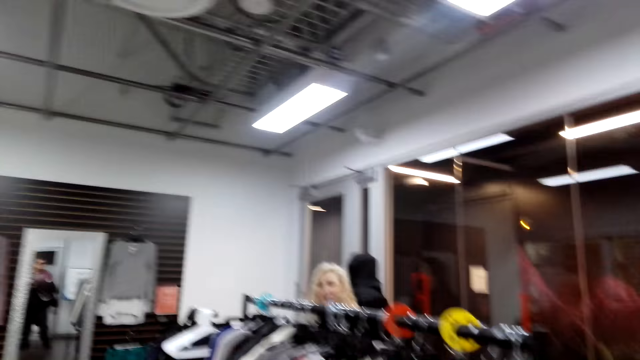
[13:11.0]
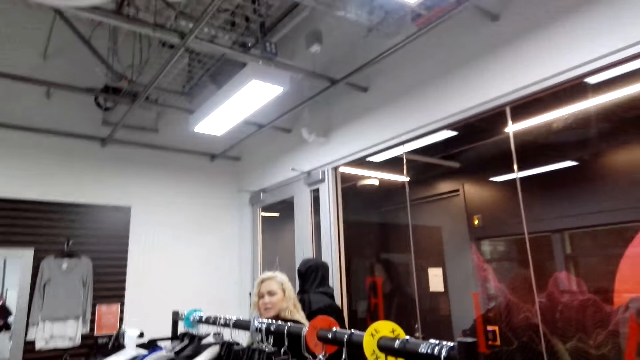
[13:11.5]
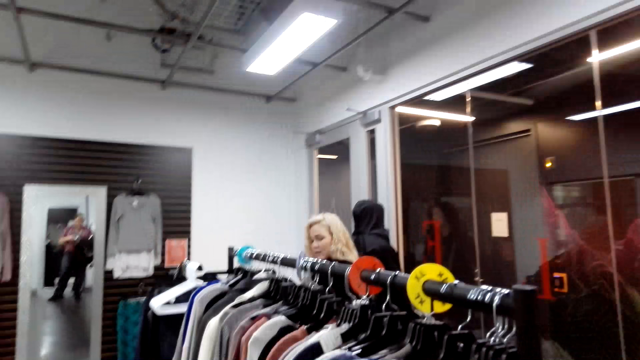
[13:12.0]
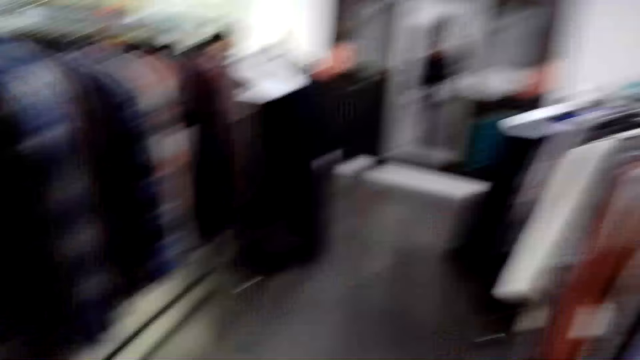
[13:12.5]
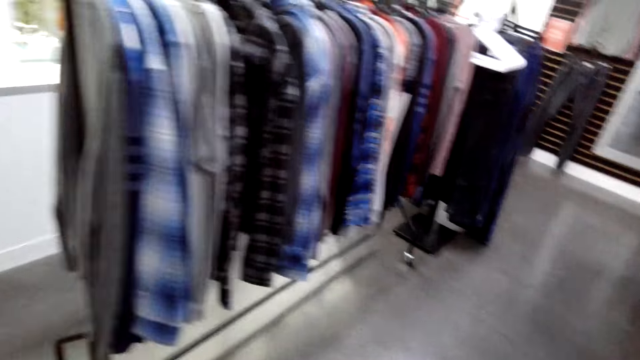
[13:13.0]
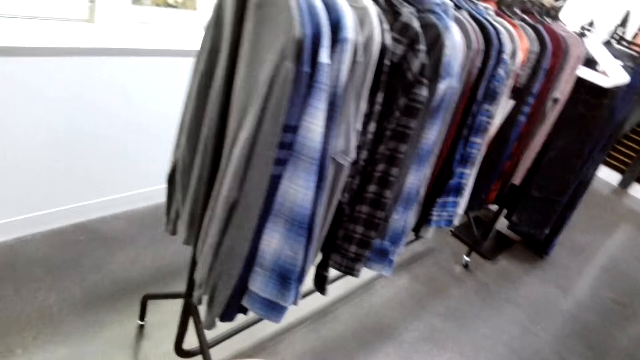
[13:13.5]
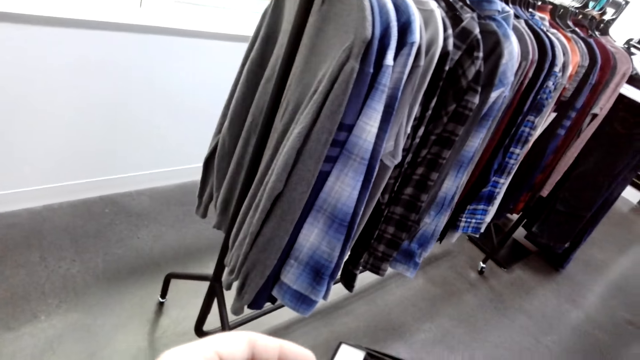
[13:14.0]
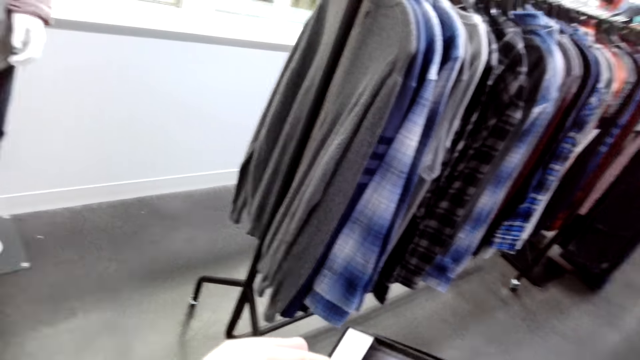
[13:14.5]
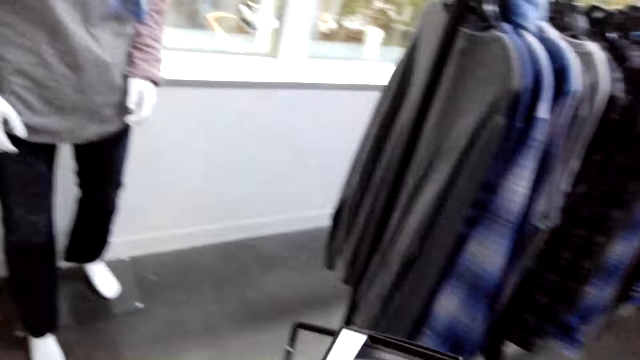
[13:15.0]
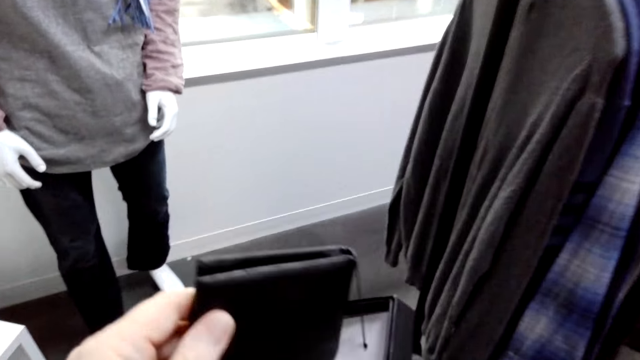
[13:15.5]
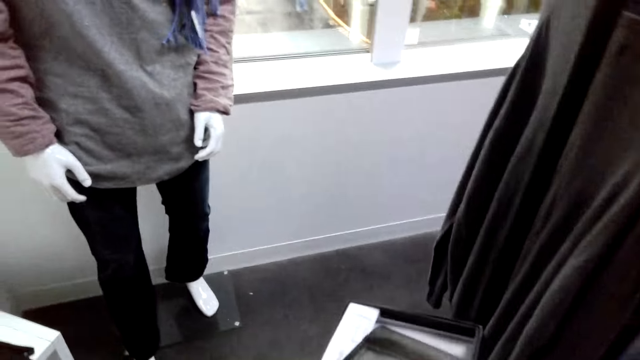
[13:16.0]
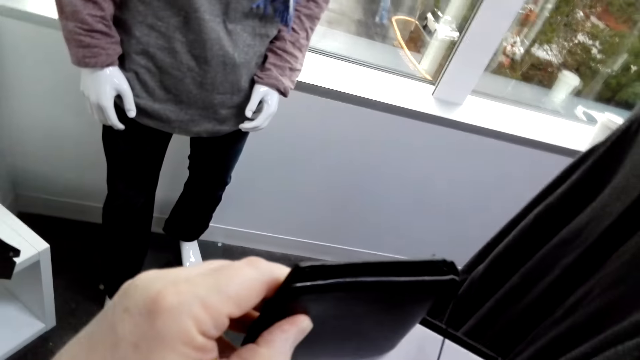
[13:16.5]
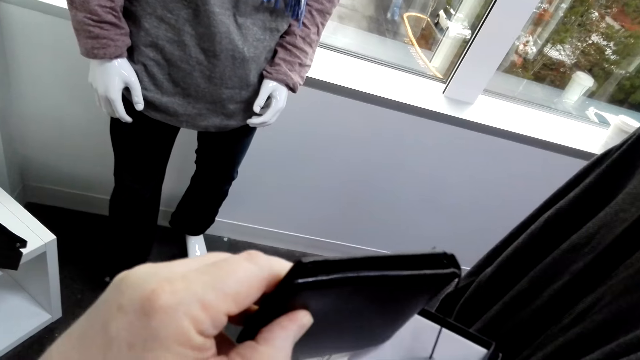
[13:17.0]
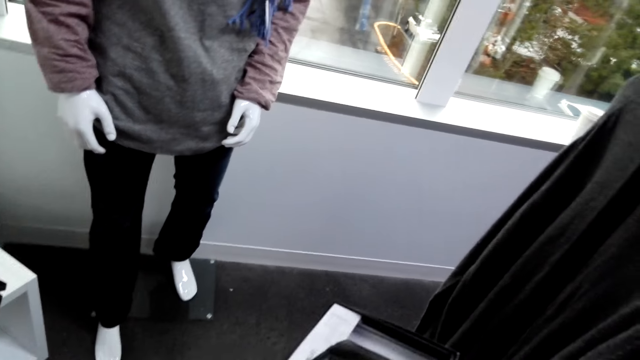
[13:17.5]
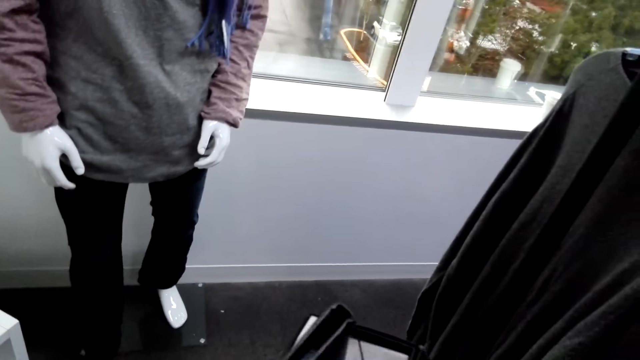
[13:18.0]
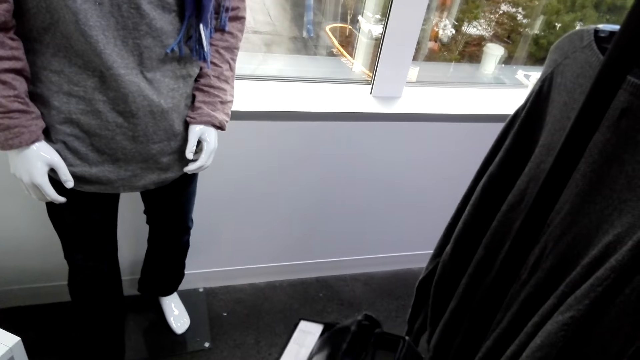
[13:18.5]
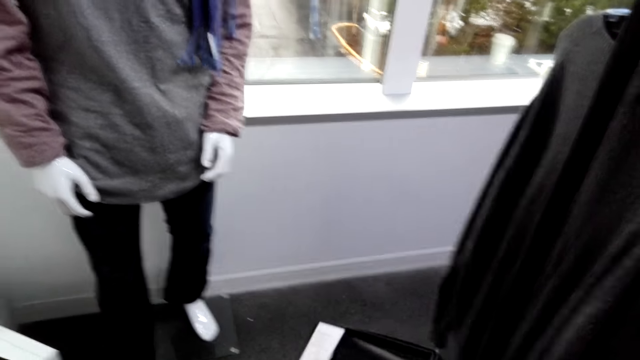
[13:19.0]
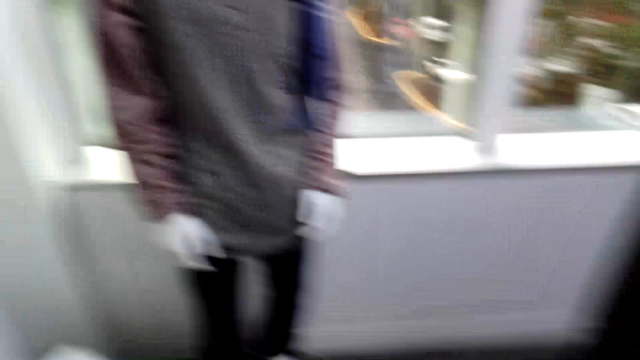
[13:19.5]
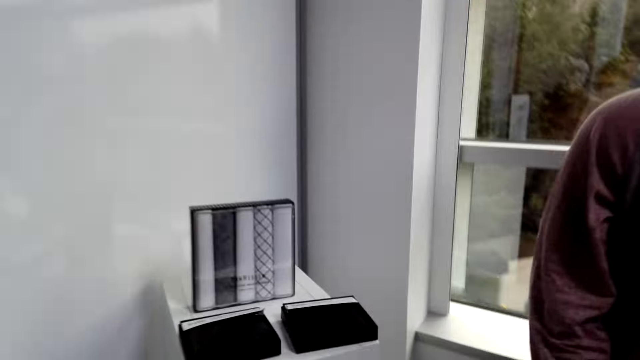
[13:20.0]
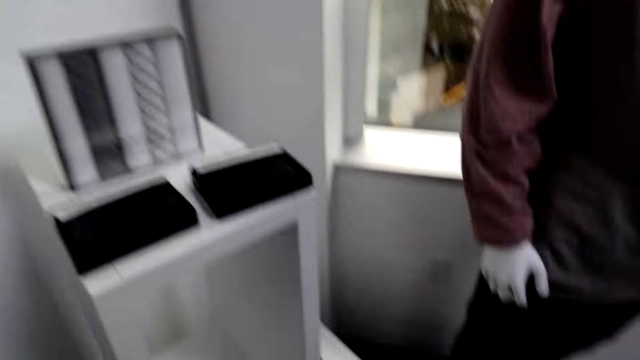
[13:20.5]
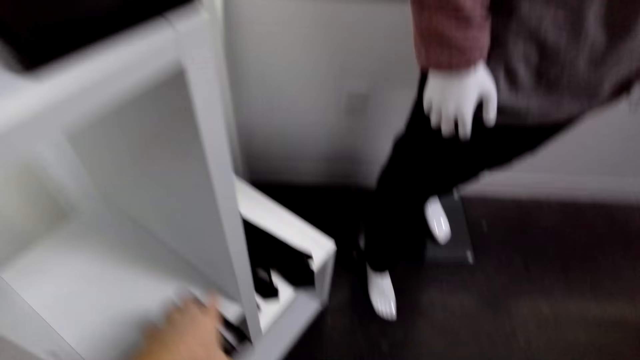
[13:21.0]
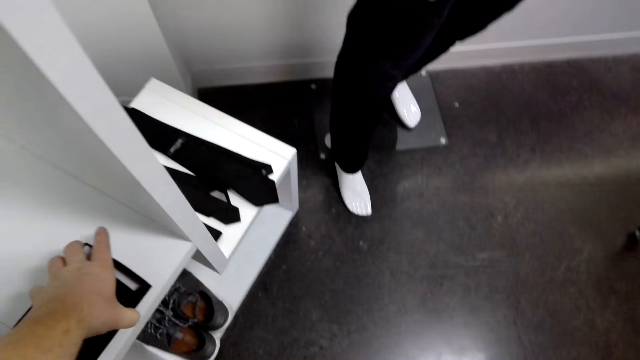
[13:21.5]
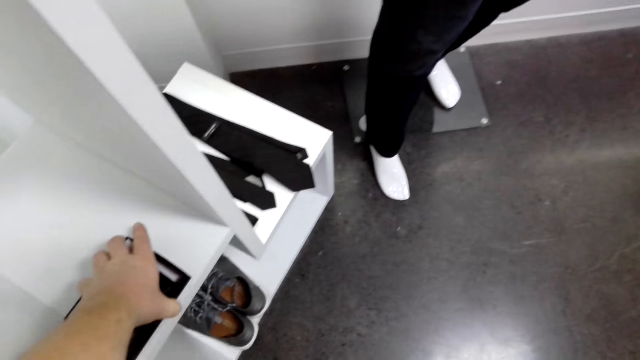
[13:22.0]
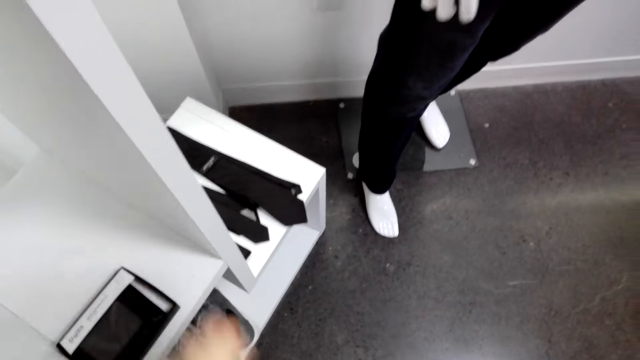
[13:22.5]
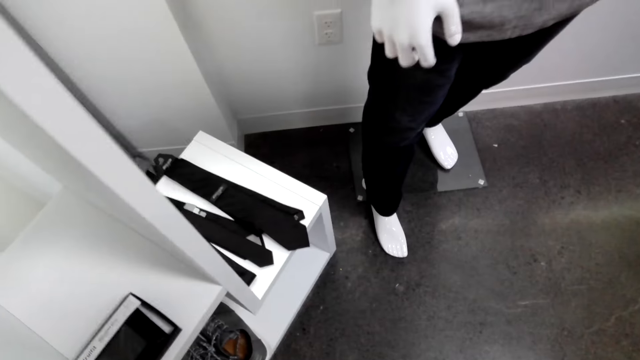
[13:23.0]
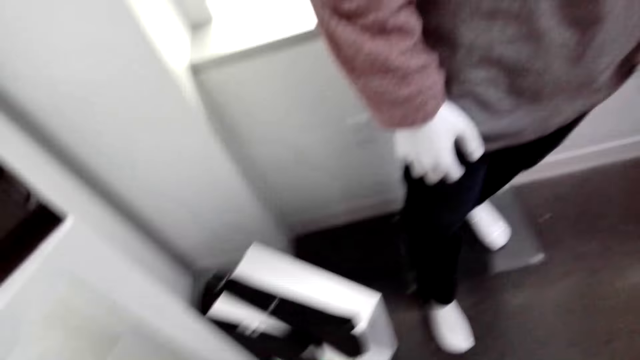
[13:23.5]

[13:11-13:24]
The camera wearer inspects the wallet. They move towards the display unit. They put the wallet back. They place the box on the display unit.

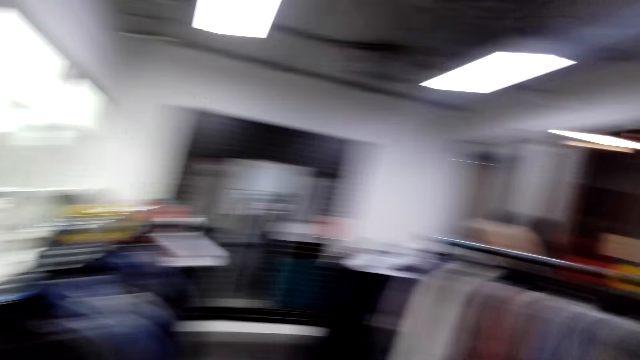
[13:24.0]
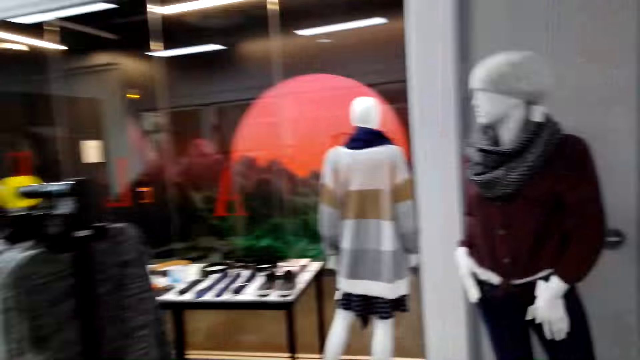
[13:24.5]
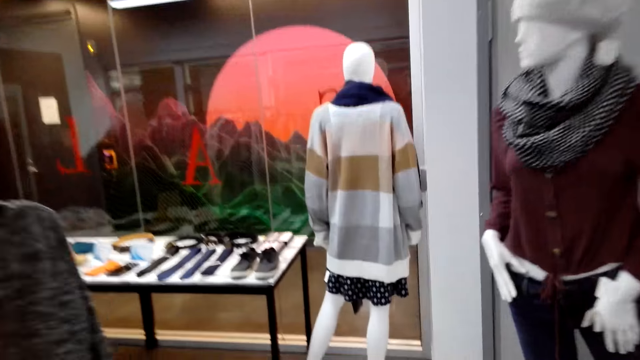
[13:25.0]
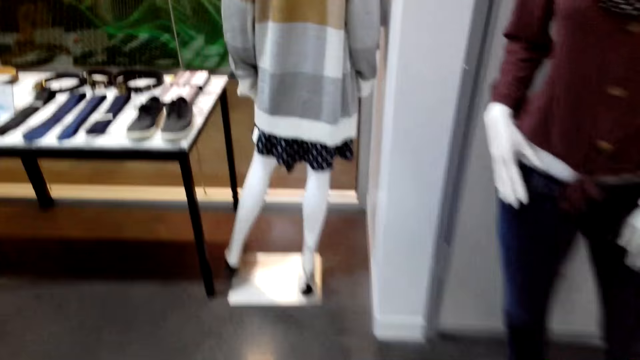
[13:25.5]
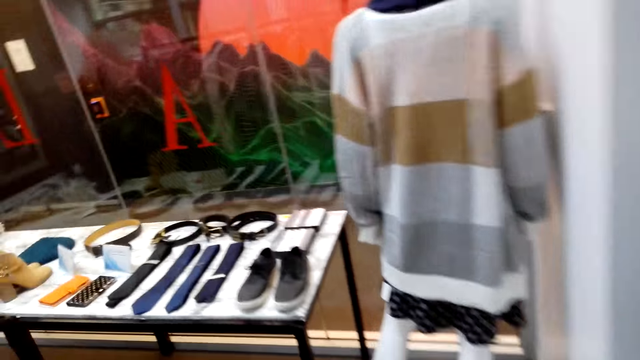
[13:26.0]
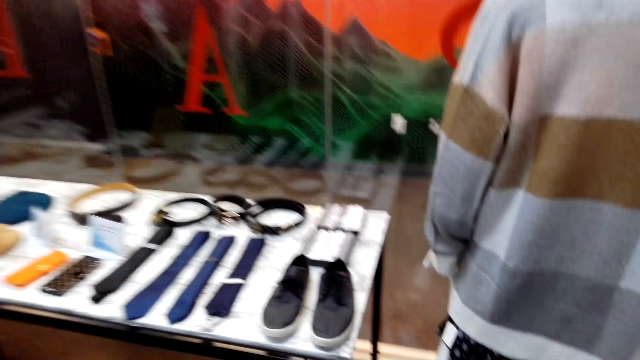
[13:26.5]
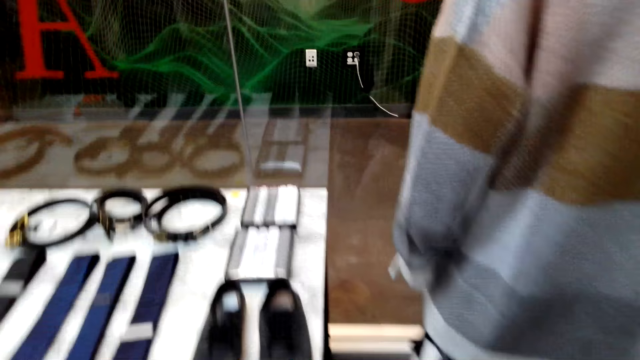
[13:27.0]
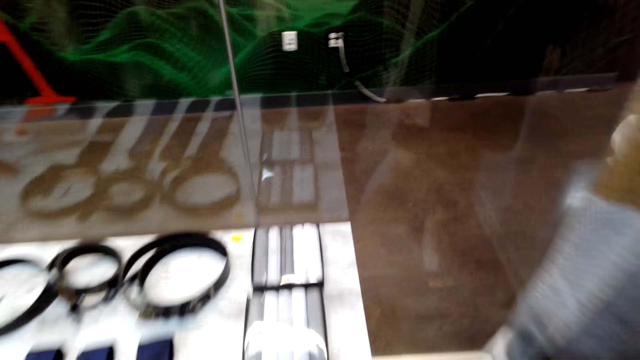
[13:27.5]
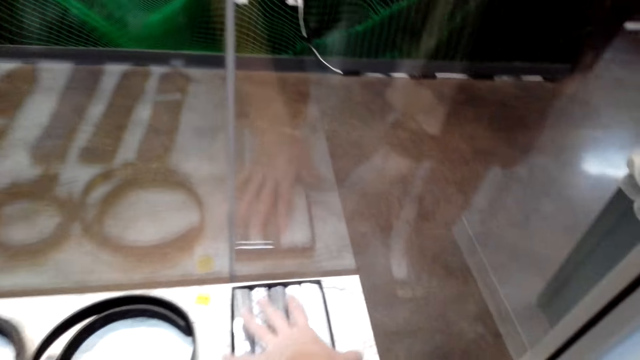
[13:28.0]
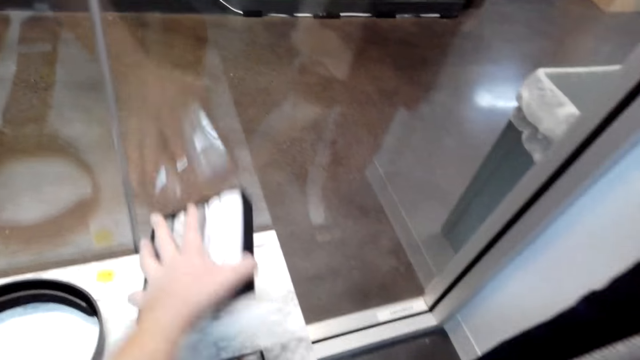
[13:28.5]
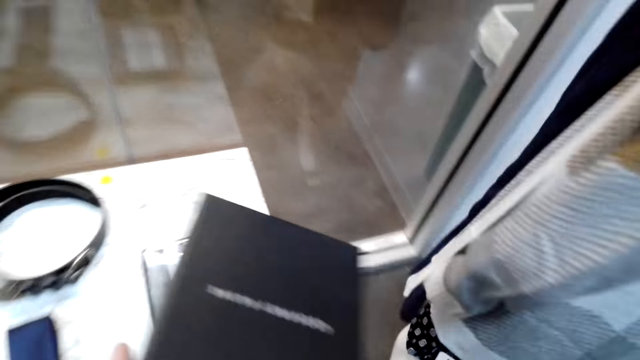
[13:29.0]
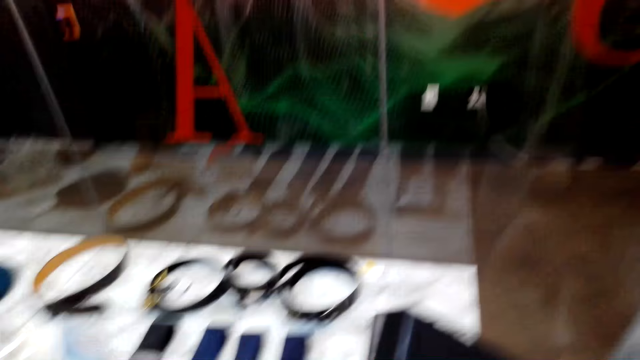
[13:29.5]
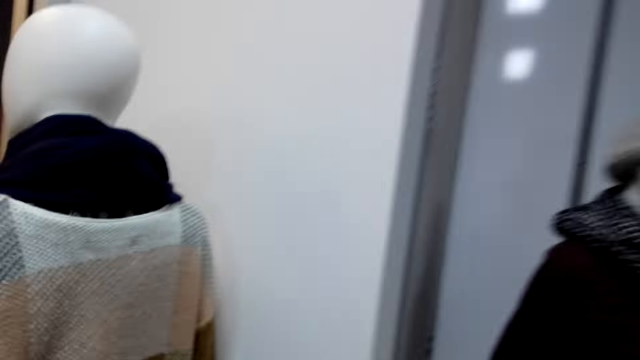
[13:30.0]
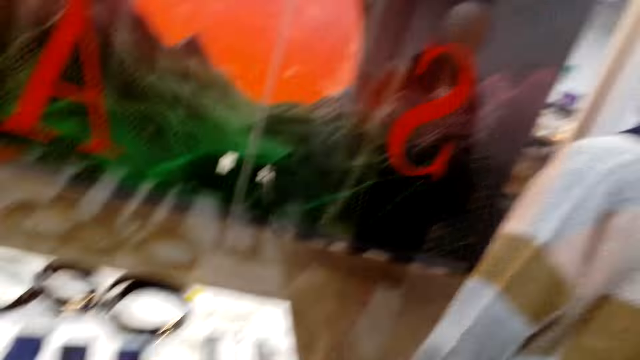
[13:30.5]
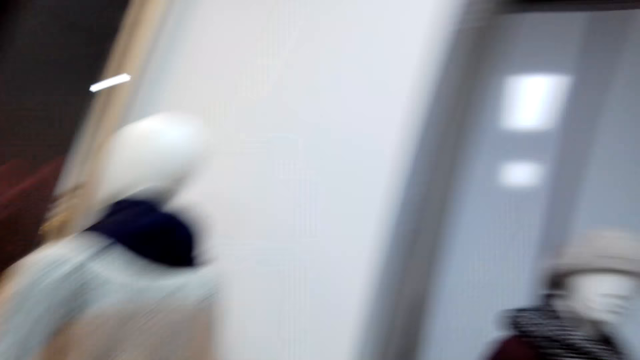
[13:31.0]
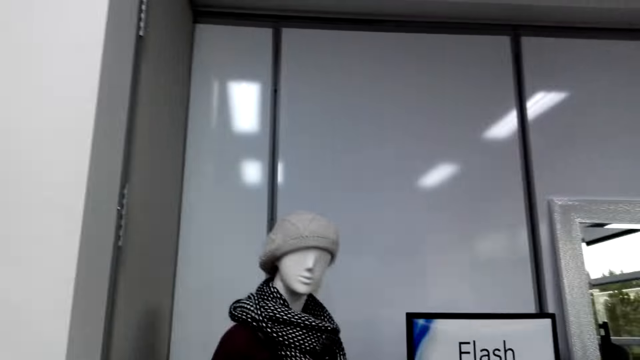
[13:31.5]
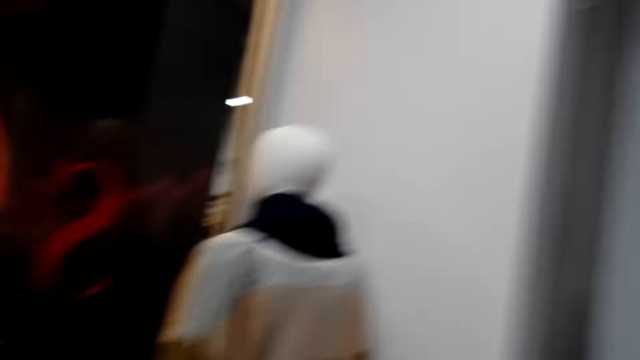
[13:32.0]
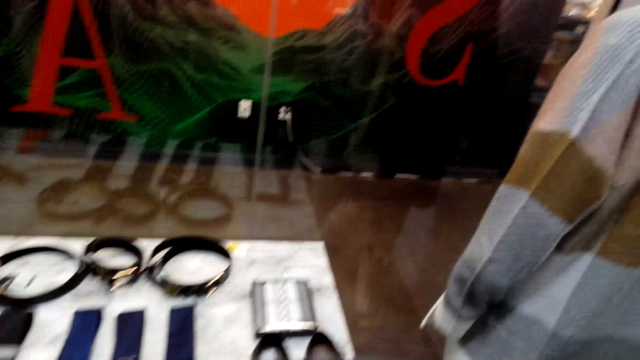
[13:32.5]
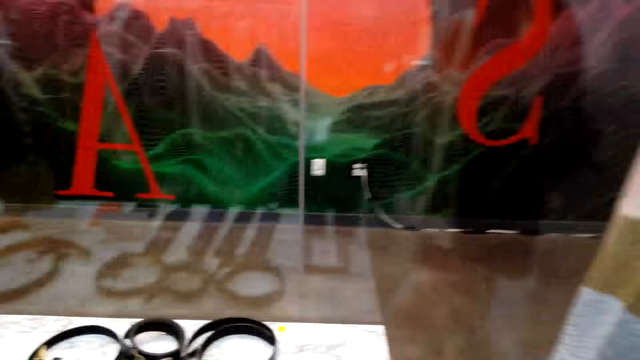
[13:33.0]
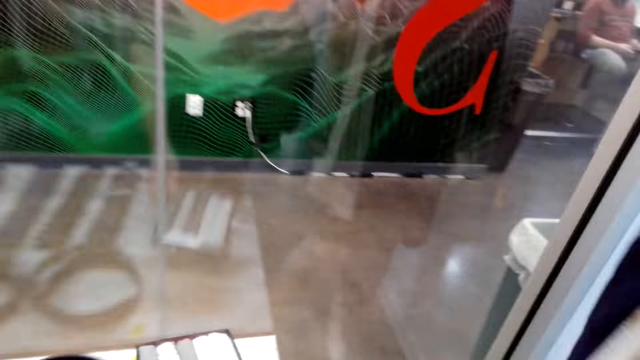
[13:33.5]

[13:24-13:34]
The camera wearer walks towards the table. They walk around the boutique. They pick up the Geoffrey Beene shirts. They look around the house. They move towards the table.
